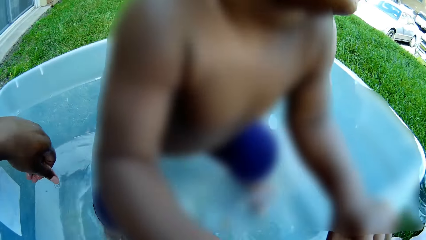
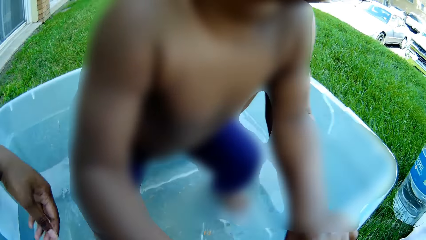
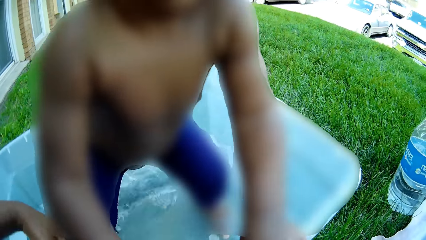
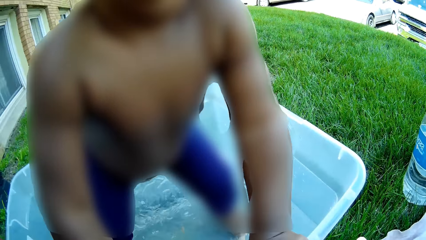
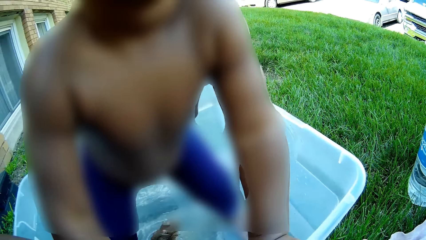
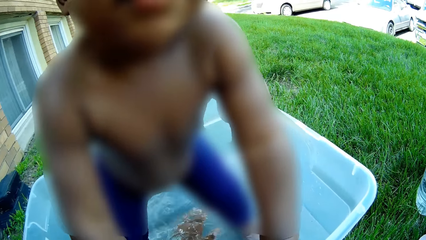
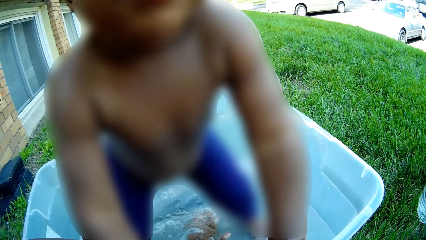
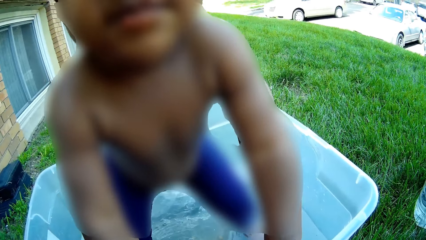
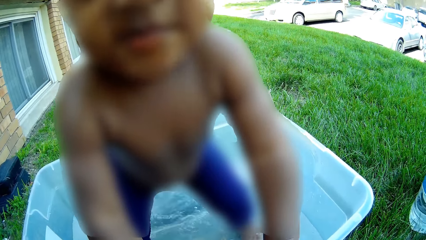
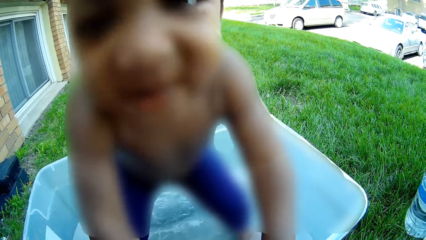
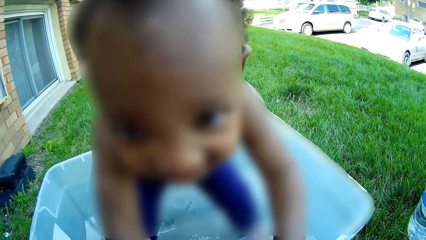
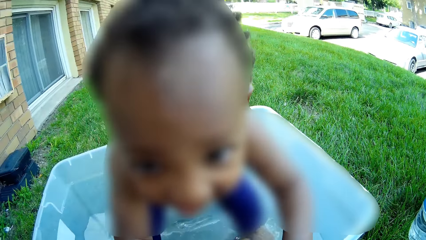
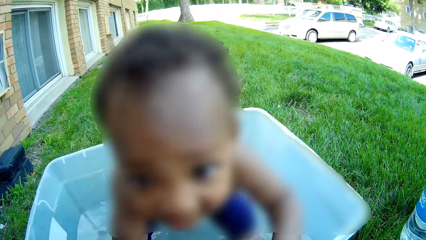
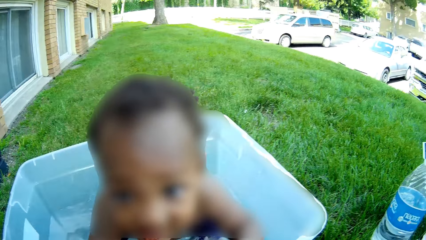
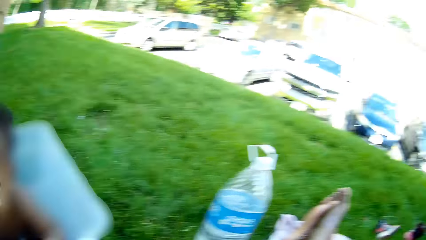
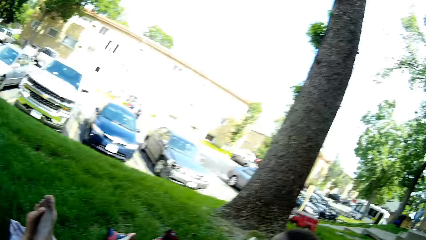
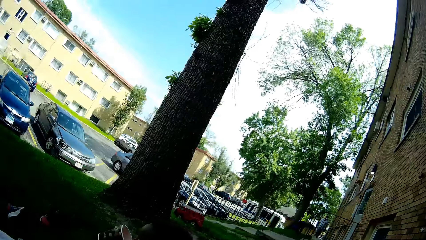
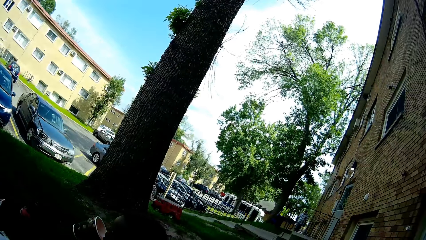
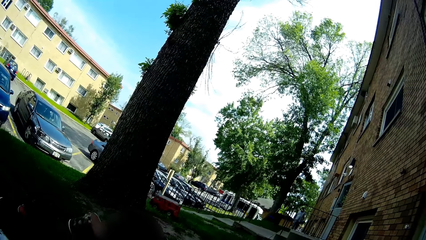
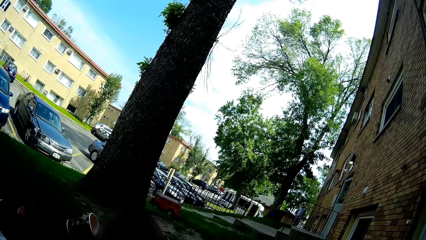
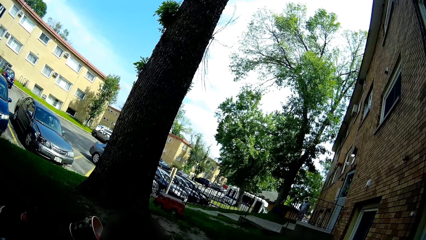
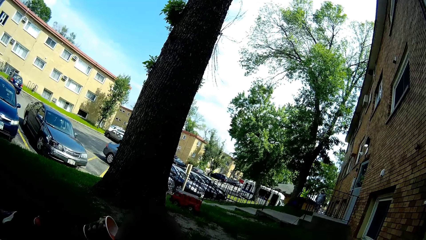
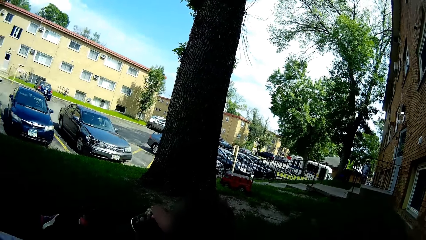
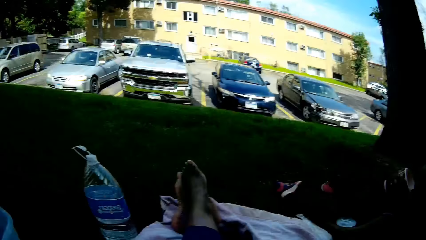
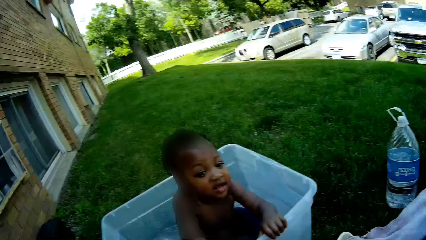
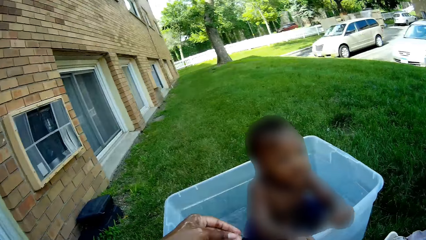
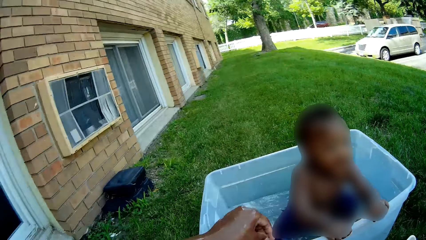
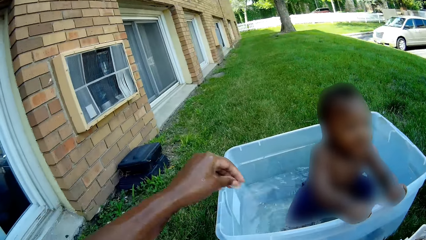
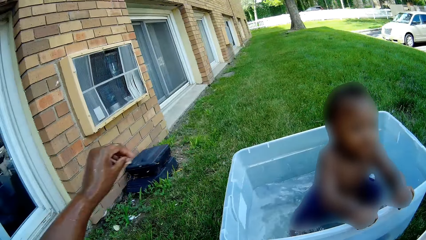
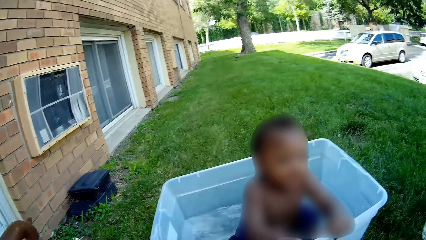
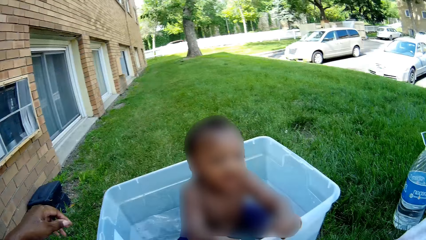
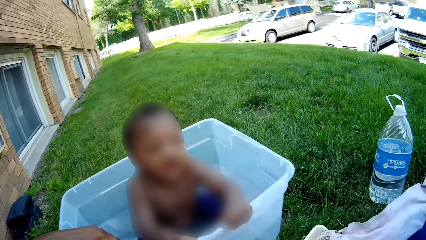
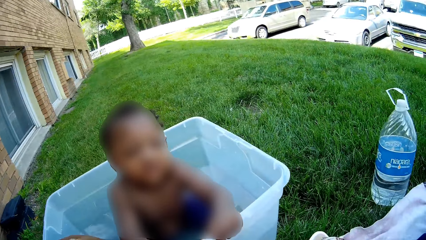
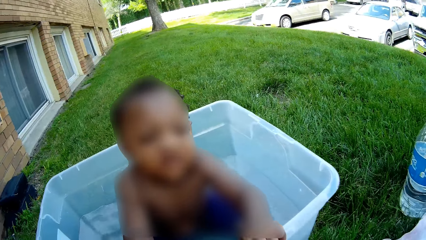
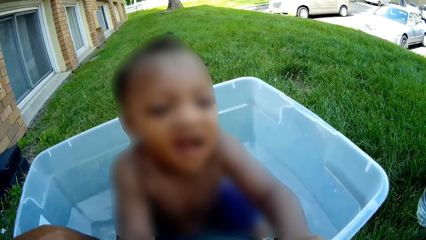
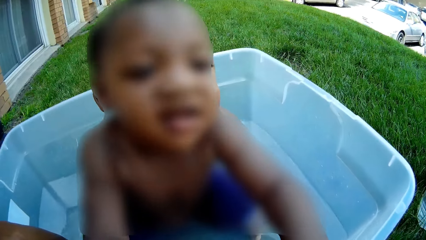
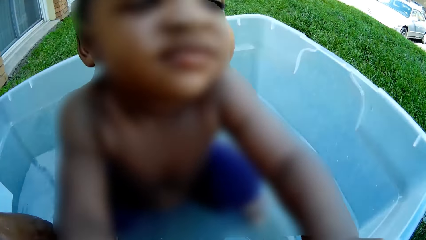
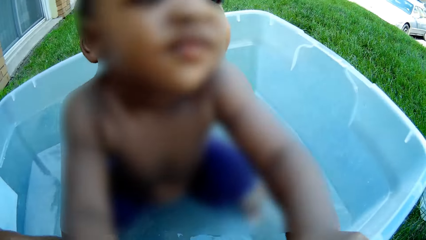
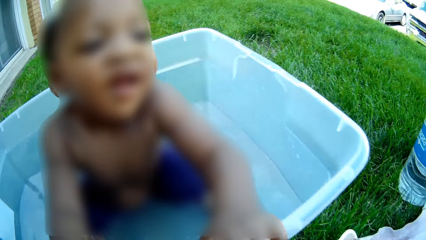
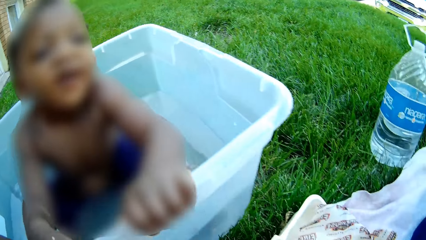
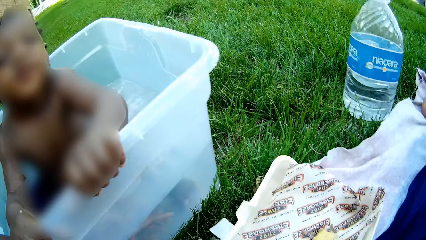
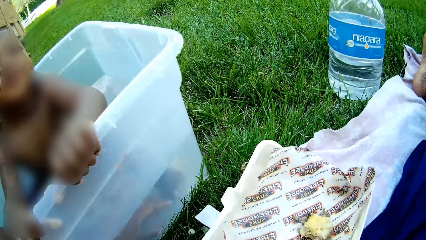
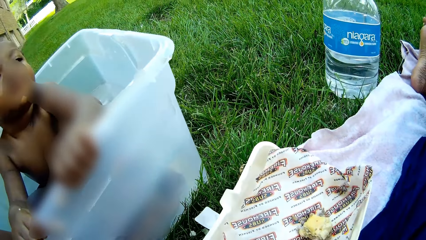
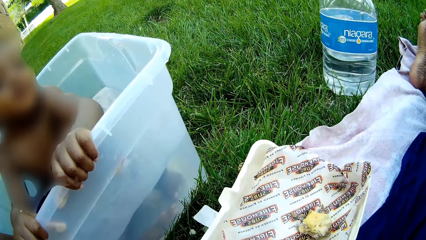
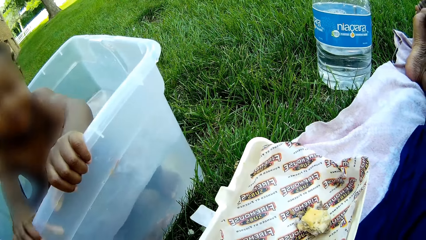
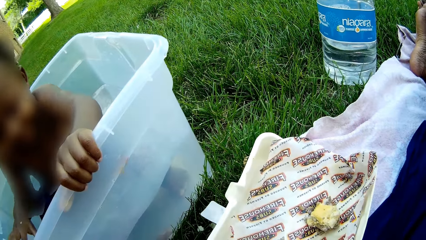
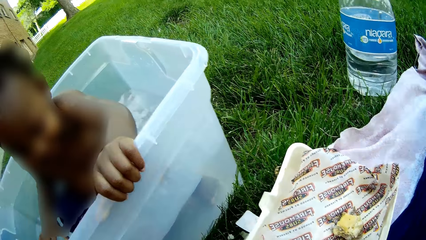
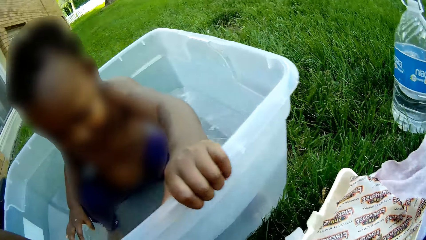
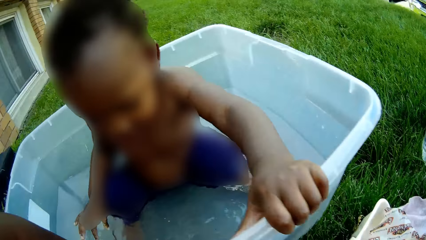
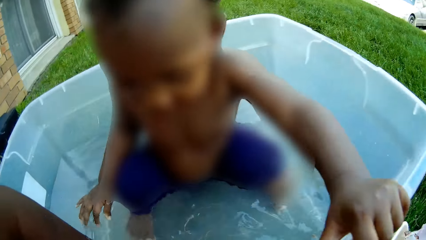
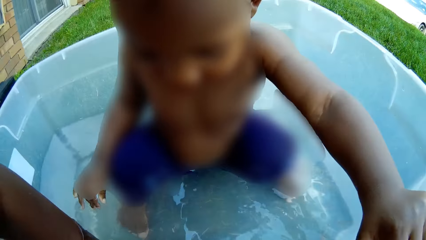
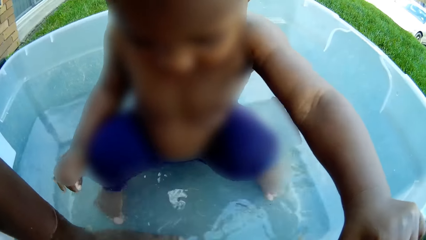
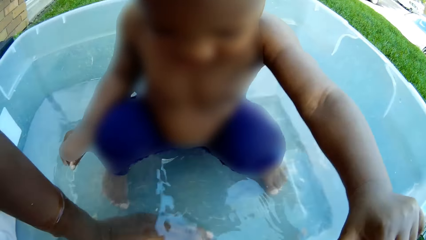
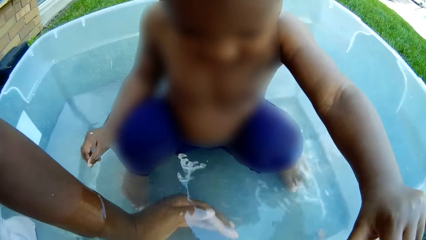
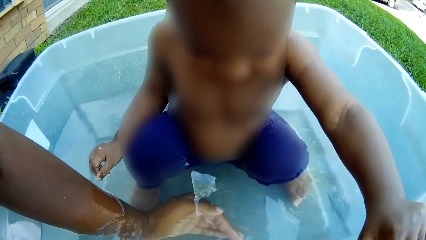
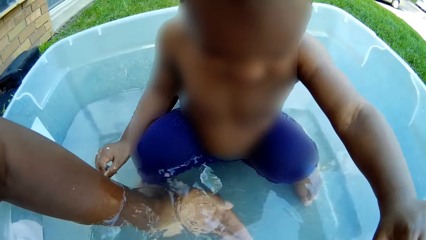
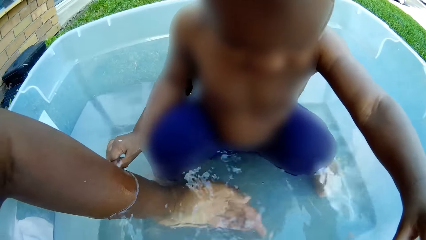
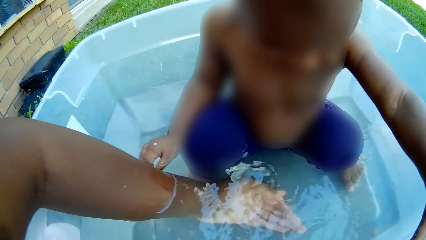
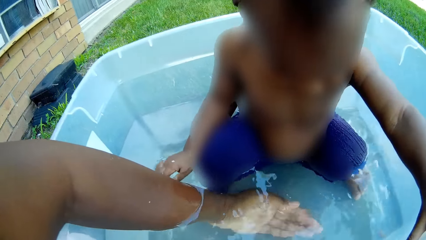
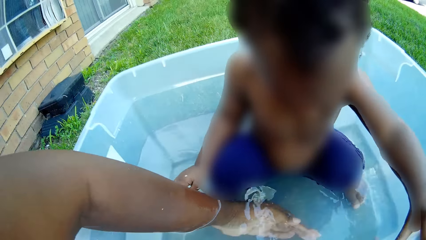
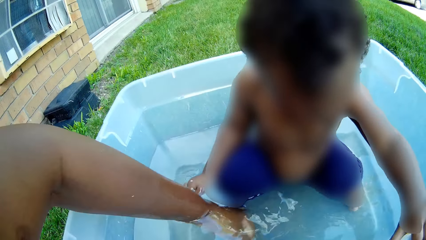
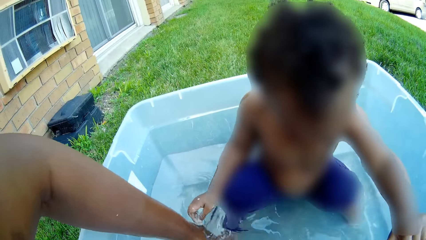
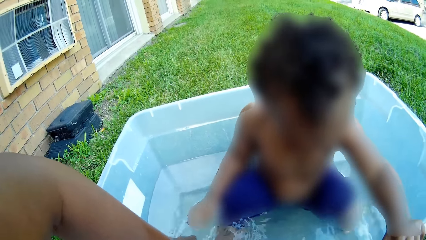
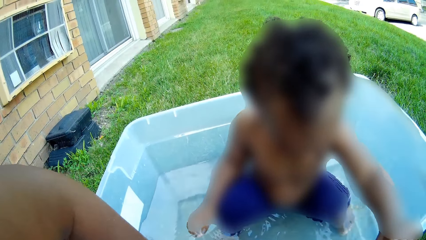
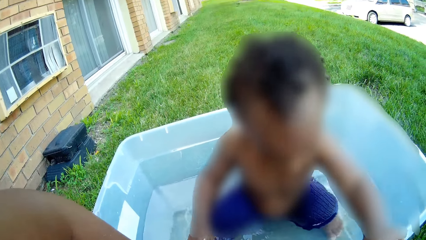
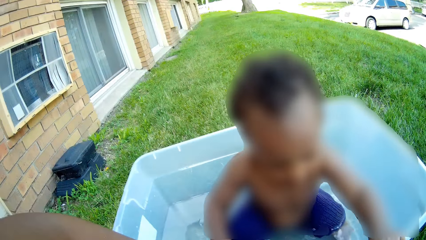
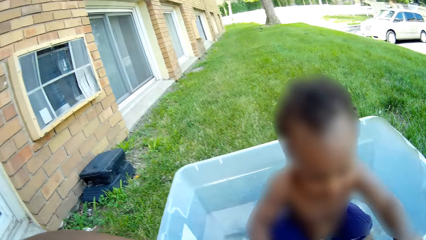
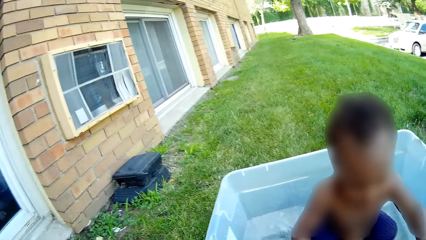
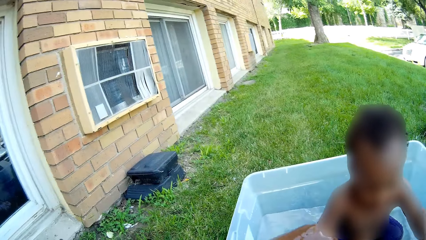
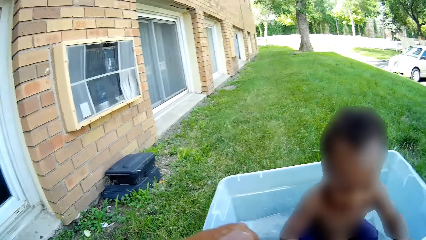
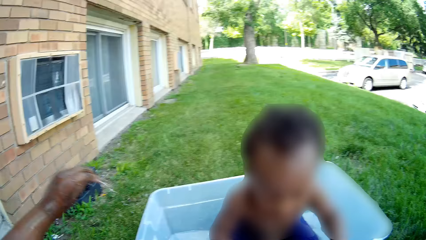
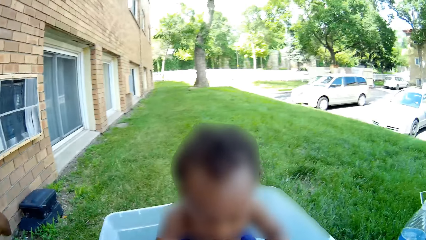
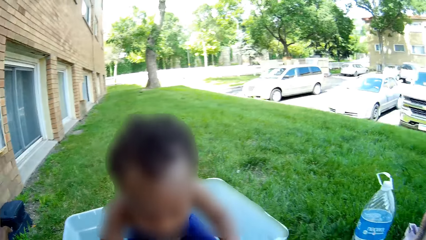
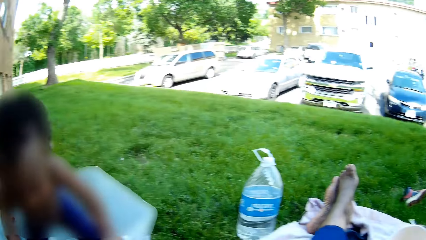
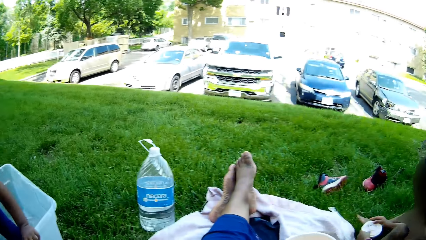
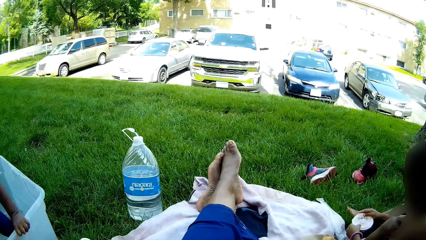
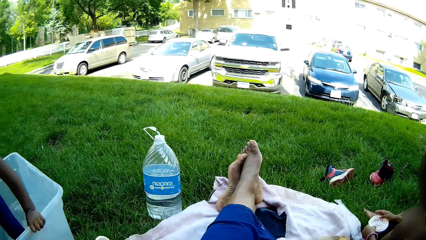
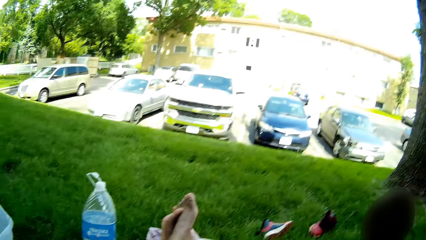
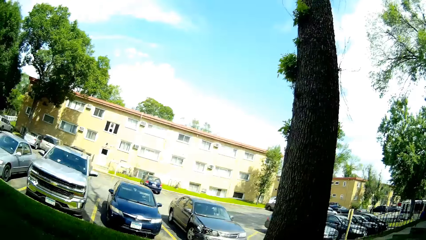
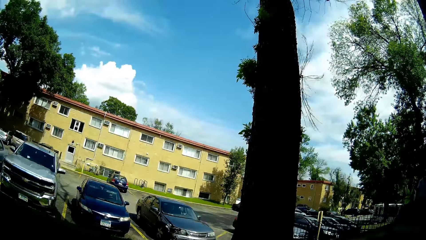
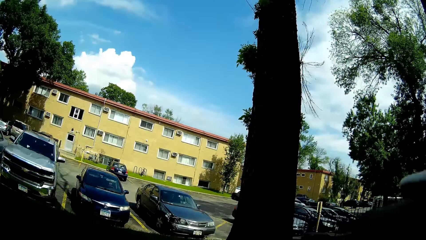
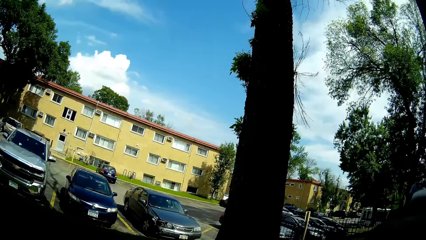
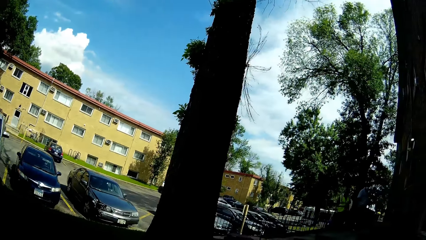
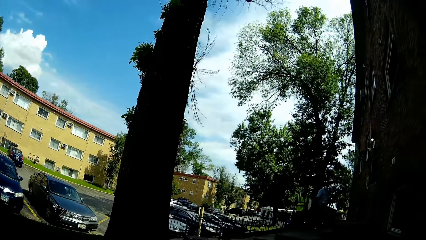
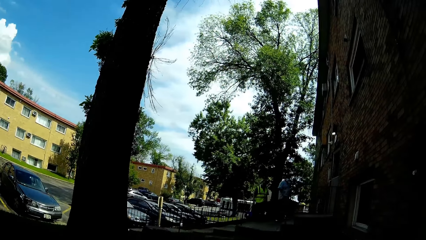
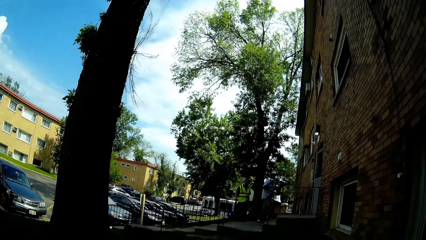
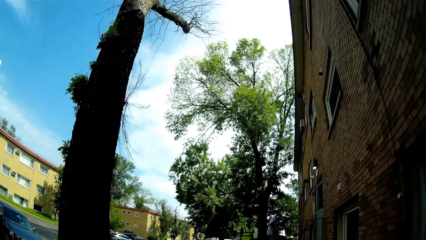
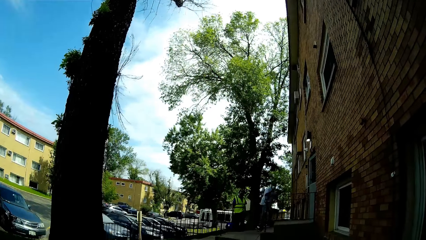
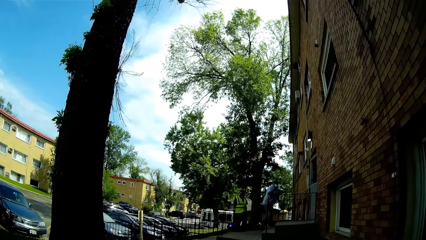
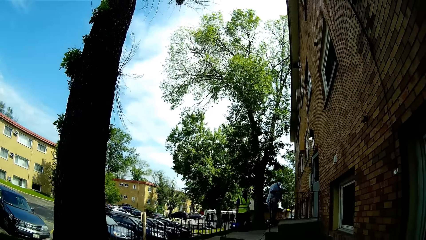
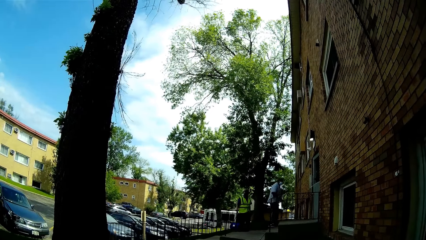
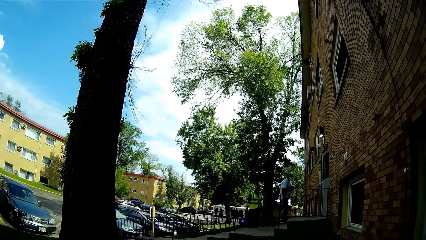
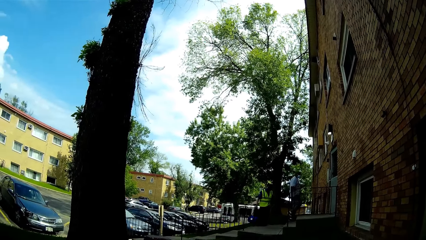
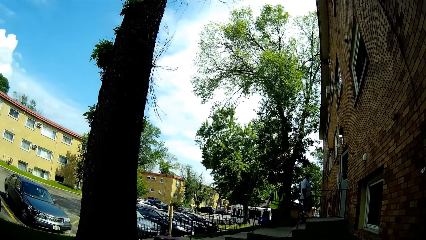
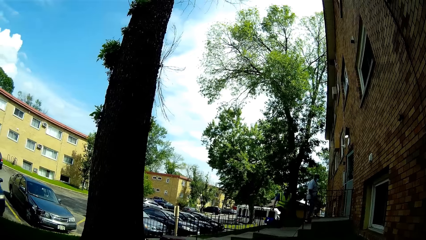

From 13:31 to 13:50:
The camera wearer touches the water. She looks around the open field. She takes her left hand out of the plastic bathtub. She puts her left hand into the water in the plastic bathtub. She touches the water. The child converses with the camera wearer. The camera wearer looks around. She raises a compostable cup with her right hand. She speaks to the man on the staircase.
